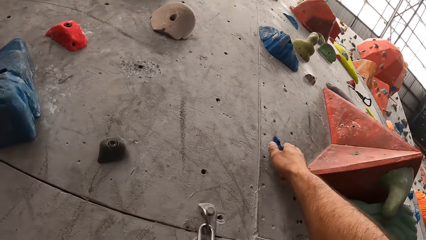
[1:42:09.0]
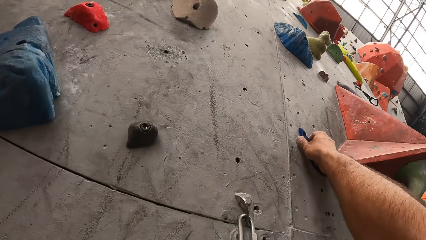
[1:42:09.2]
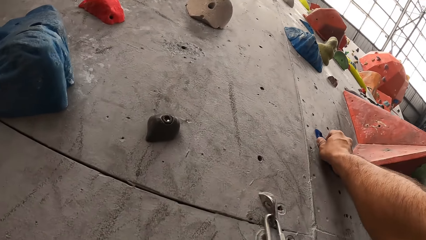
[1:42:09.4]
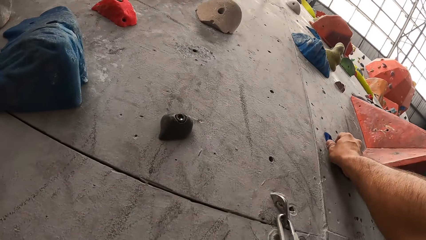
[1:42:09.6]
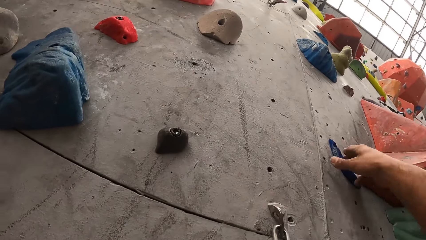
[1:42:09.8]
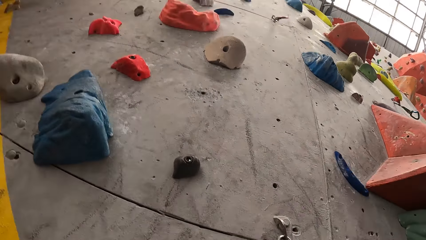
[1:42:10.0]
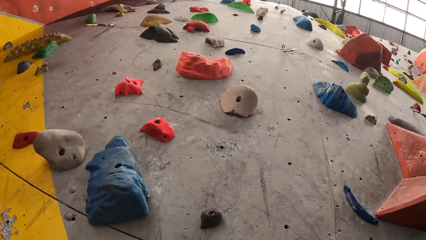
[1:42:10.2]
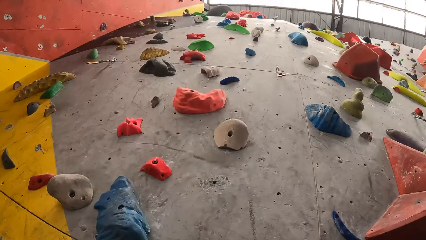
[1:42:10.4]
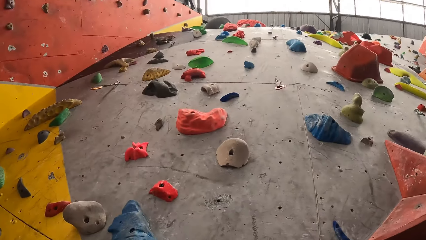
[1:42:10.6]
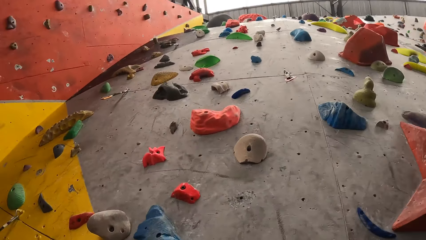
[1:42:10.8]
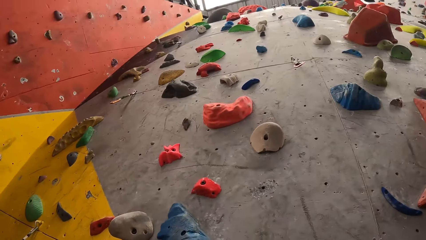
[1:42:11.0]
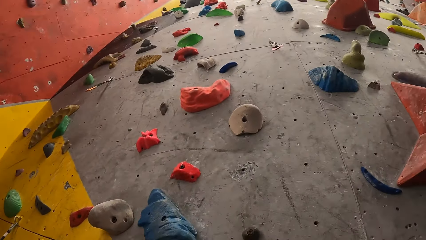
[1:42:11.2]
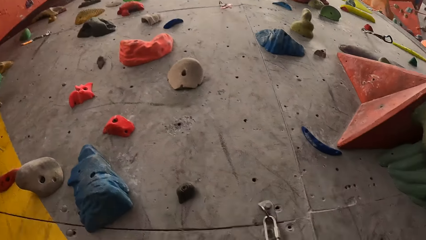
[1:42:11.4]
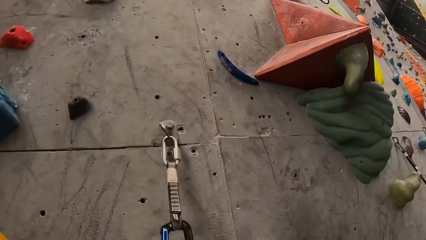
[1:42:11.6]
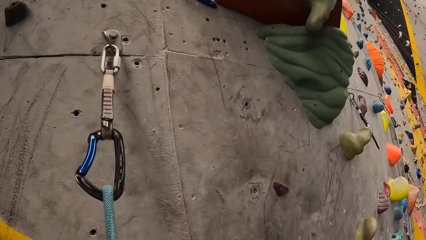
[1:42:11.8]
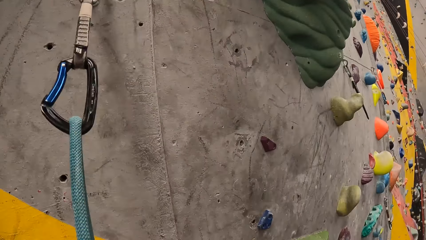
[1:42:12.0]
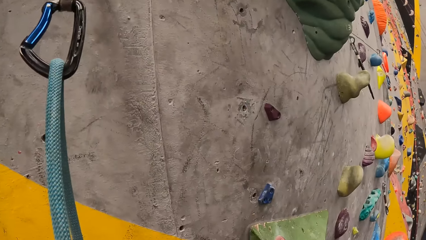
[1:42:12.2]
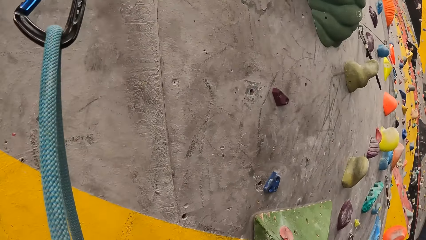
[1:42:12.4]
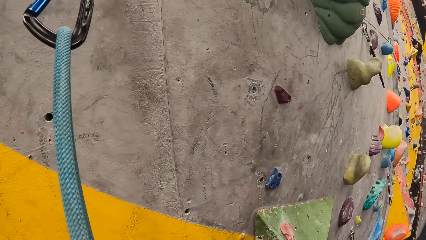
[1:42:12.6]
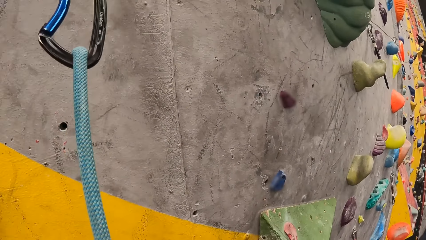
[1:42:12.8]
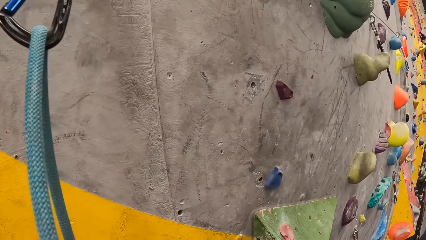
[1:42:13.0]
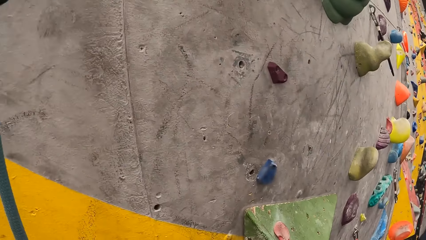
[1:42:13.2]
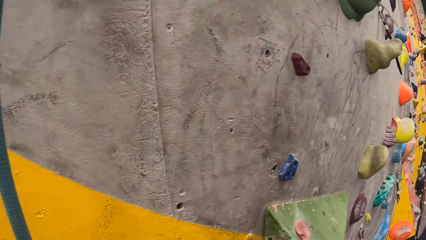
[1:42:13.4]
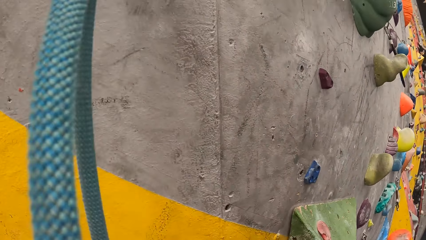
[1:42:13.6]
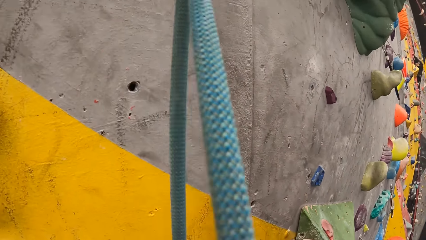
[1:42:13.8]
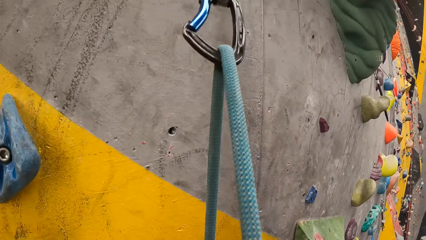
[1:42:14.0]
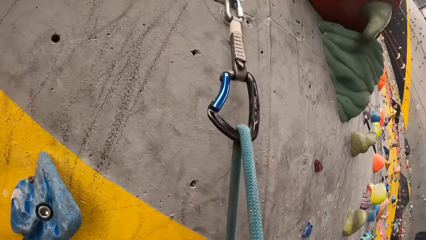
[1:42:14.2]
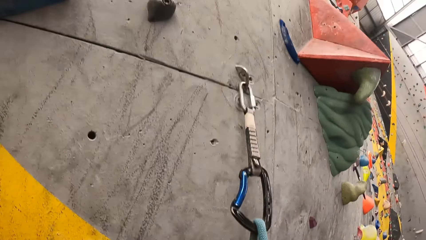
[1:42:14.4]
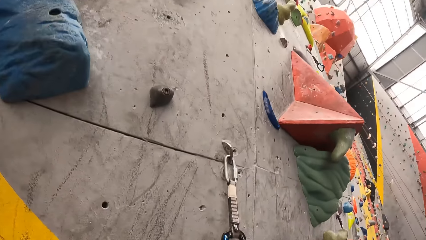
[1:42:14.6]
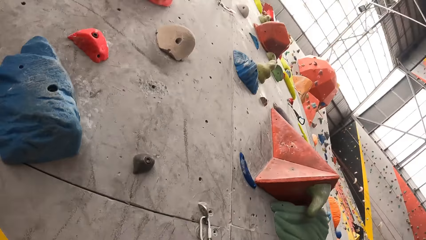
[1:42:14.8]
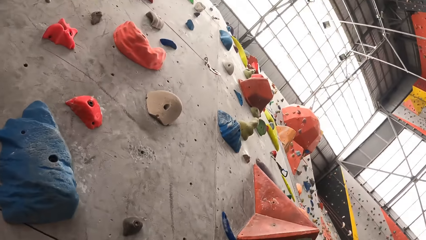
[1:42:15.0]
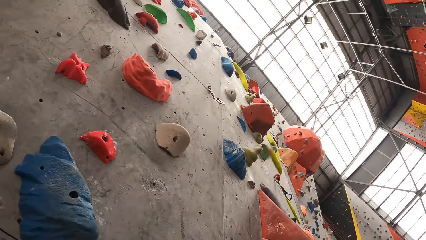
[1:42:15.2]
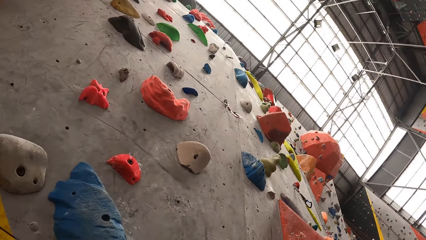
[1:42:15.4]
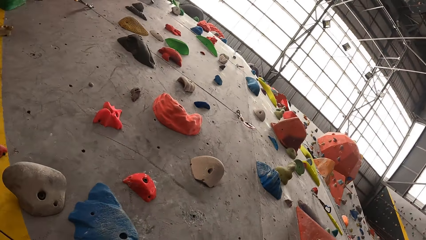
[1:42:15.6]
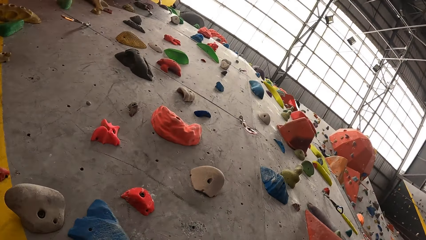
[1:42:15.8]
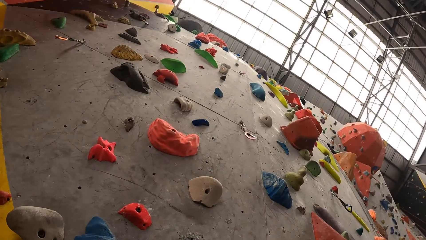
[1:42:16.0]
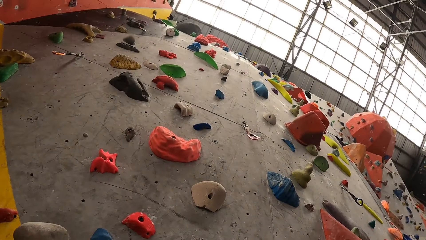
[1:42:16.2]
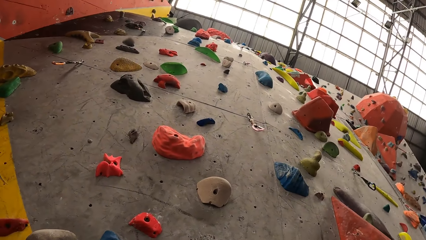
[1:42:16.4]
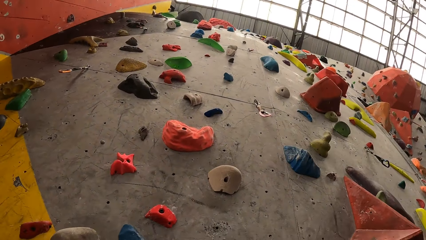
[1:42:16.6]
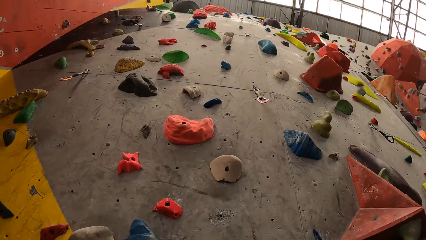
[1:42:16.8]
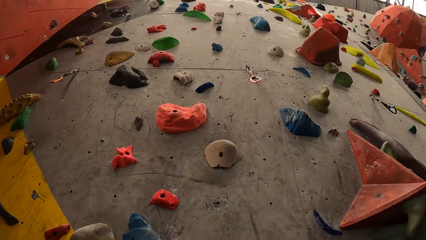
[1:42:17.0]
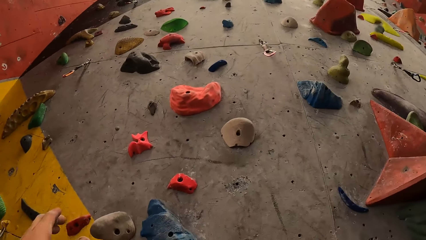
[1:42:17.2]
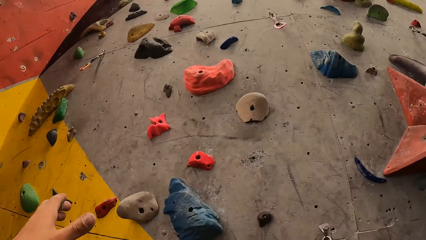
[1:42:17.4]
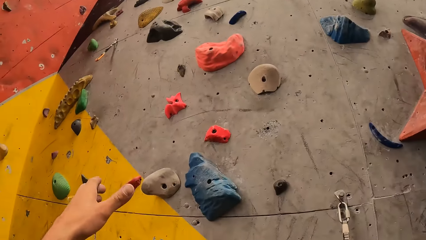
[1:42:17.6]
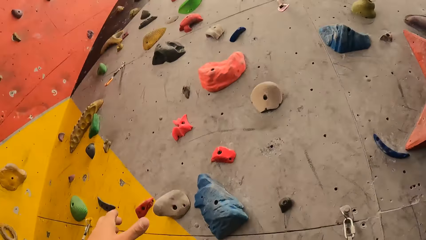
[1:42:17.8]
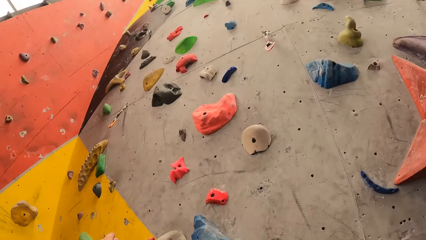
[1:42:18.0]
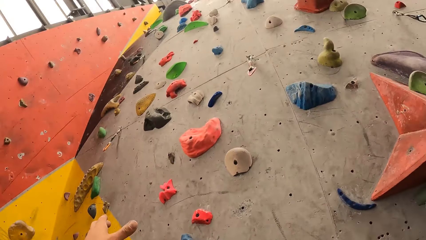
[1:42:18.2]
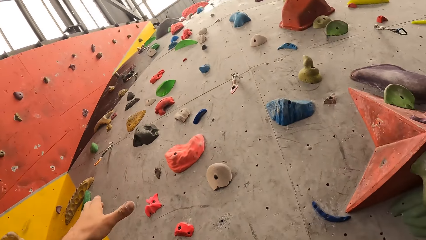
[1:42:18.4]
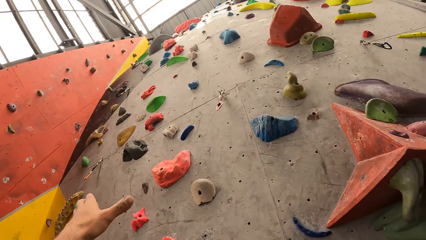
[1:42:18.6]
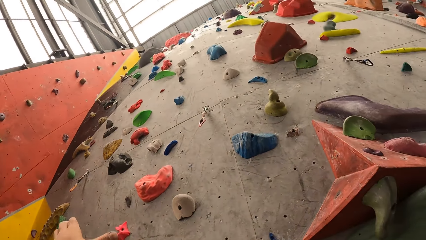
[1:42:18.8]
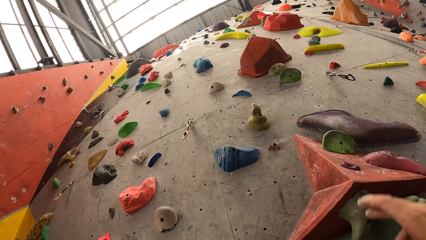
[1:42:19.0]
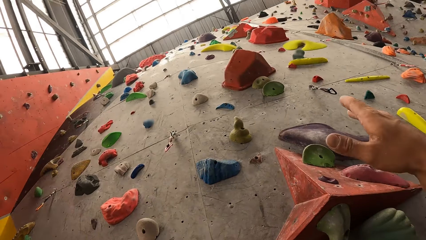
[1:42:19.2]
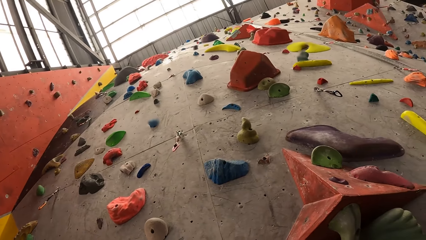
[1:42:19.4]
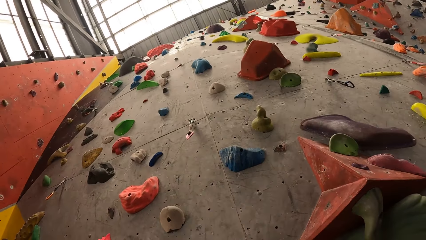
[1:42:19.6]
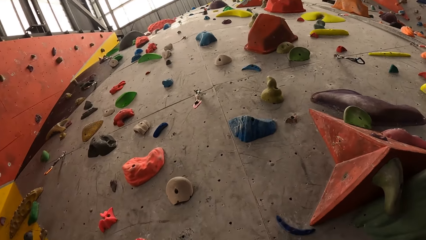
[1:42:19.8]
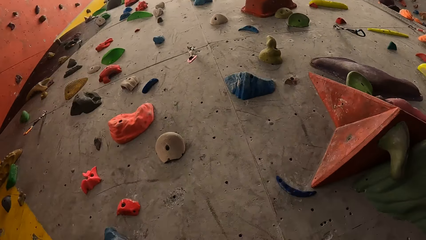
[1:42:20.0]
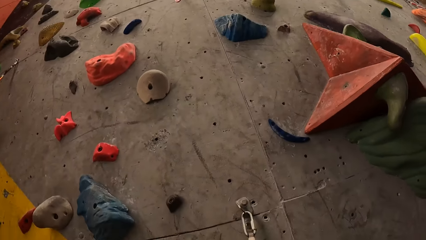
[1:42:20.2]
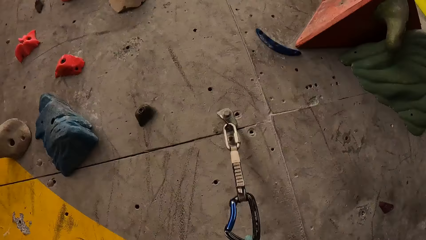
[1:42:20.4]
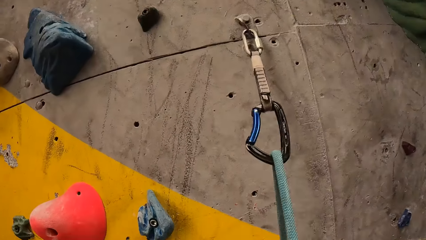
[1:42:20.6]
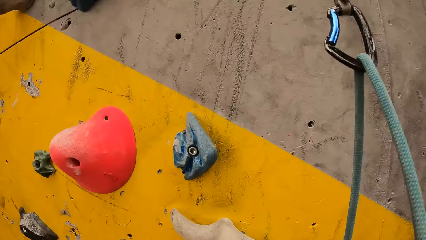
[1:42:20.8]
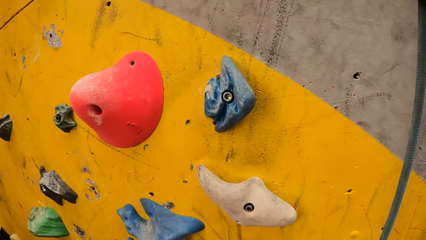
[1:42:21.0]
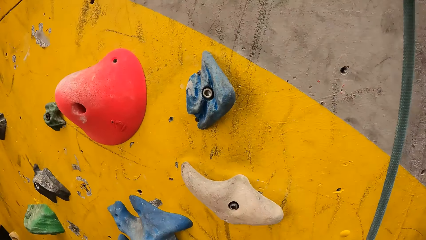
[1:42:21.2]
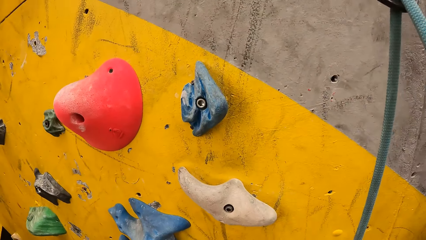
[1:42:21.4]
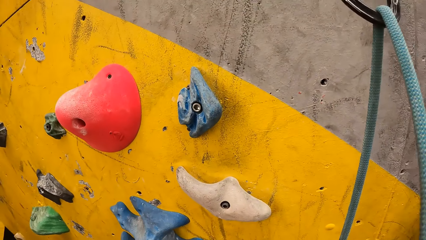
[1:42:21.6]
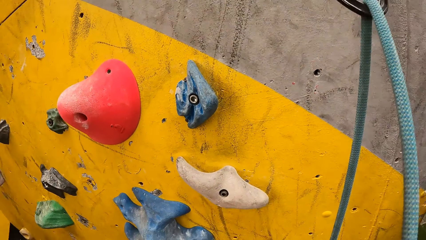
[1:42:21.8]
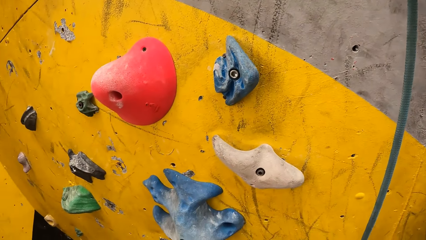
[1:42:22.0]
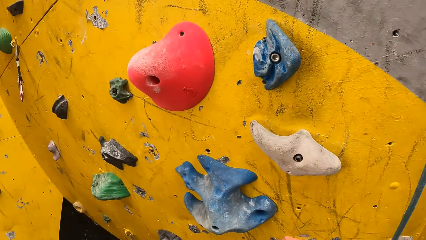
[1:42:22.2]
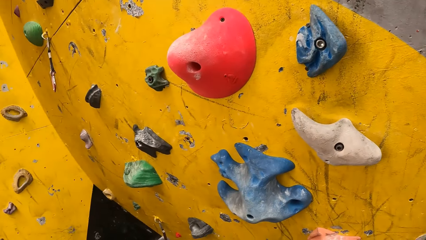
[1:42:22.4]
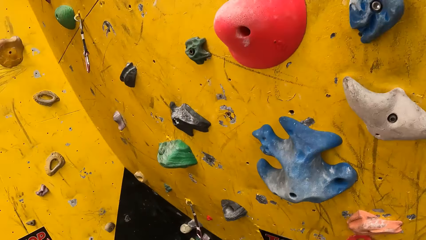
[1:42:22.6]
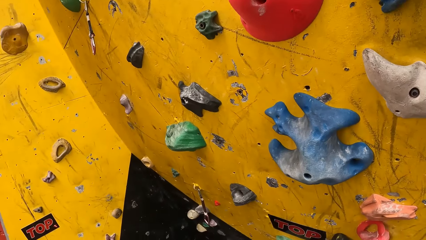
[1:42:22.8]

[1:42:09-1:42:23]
The camera wearer moves a hand up and holds the rock wall. They move the hand down. They look around the wall. They move their hands up.

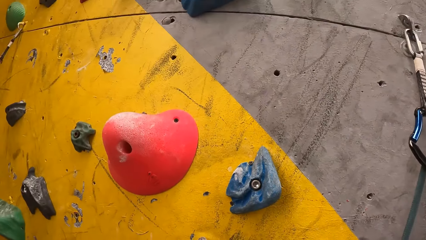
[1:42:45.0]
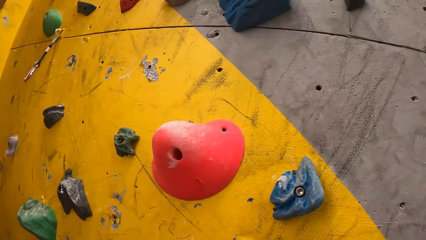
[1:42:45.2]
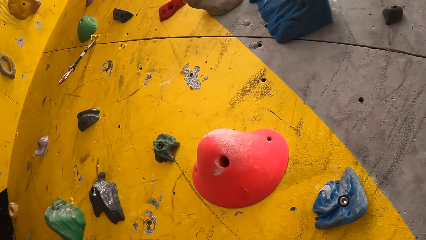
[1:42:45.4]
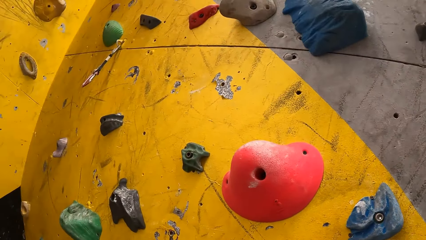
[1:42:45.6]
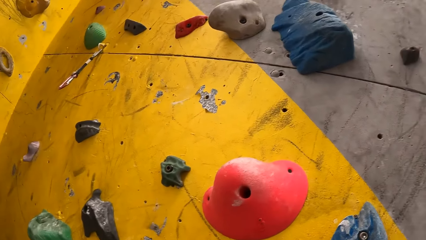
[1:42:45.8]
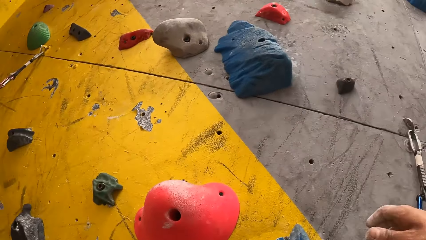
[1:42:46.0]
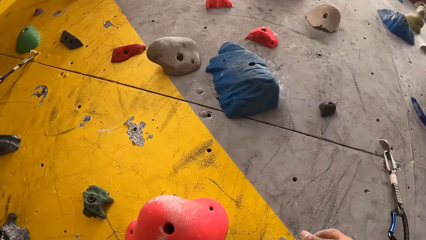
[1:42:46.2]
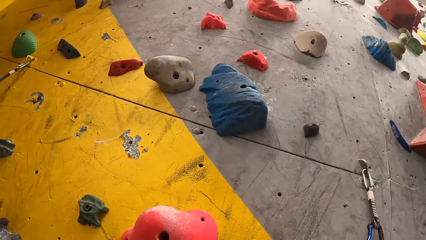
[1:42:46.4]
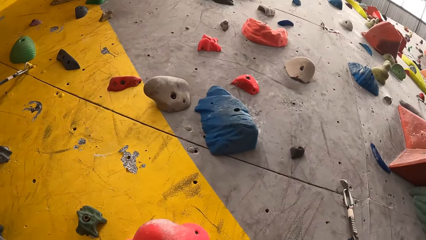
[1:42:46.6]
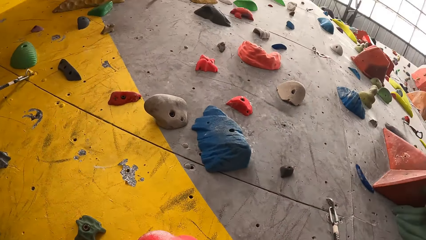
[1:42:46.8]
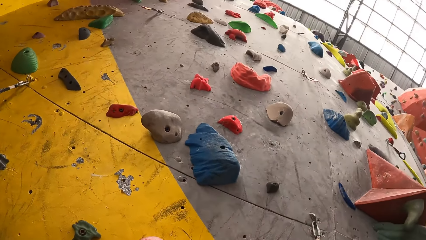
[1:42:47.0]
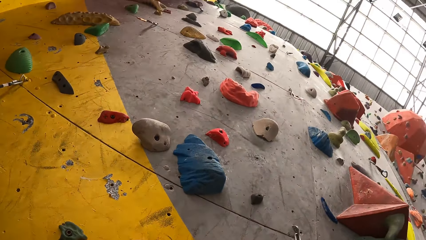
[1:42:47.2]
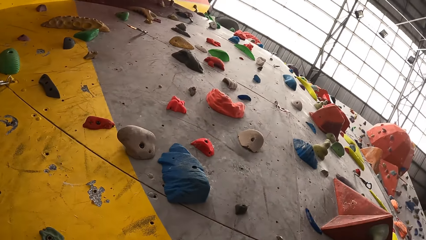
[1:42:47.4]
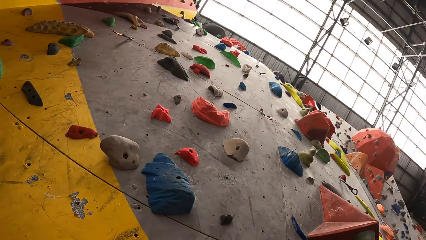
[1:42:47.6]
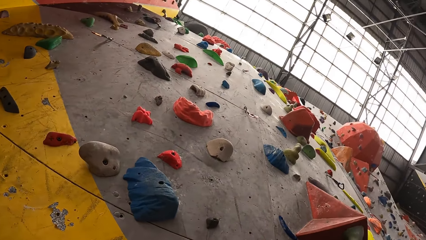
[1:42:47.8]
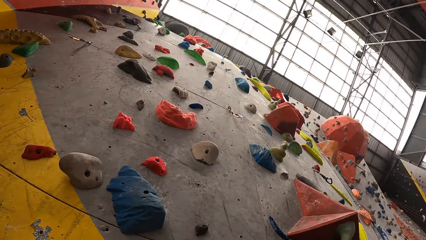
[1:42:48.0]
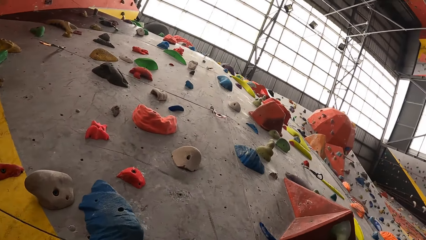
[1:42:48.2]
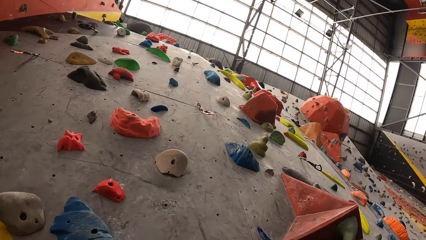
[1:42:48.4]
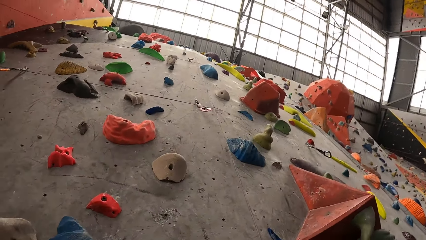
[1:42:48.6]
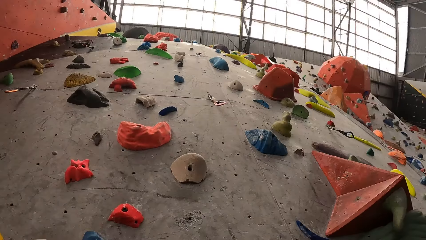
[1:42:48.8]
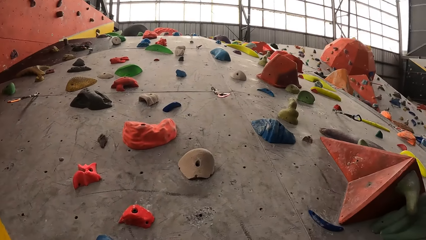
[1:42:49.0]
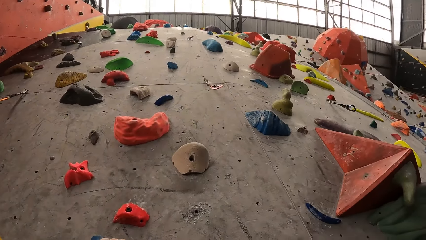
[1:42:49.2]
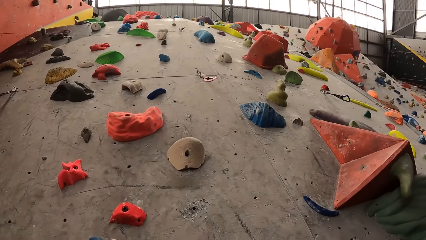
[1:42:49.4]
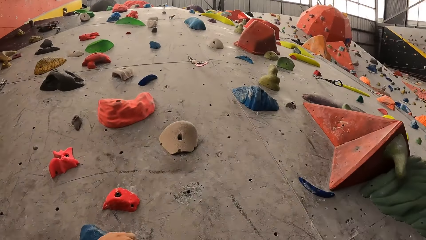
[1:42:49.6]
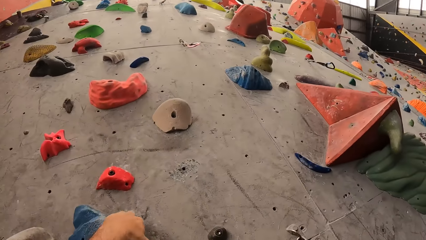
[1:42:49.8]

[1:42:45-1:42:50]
The camera wearer holds the rock wall and moves a hand up. They move the hand up again.
